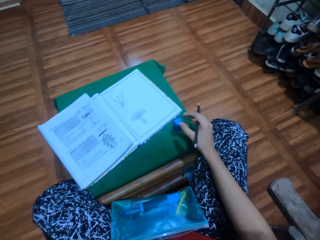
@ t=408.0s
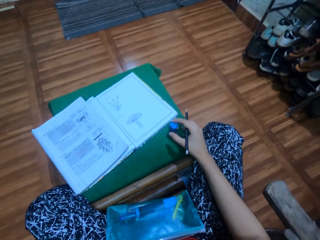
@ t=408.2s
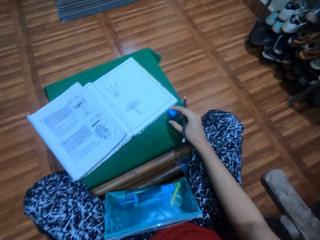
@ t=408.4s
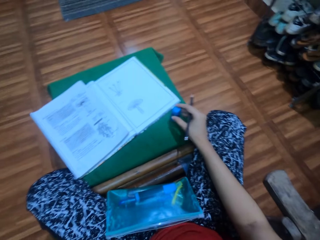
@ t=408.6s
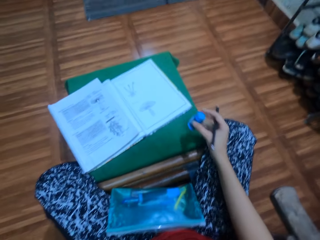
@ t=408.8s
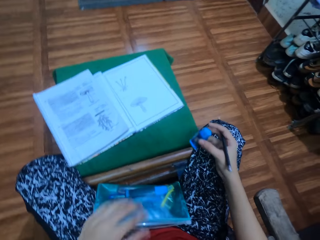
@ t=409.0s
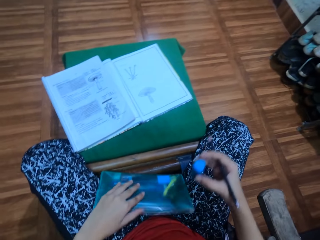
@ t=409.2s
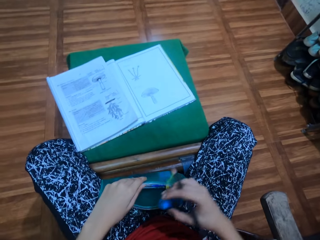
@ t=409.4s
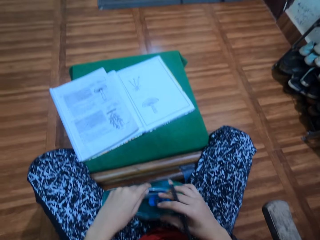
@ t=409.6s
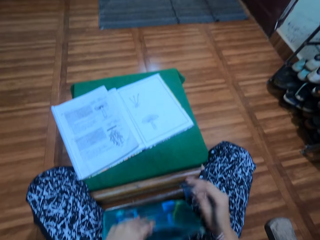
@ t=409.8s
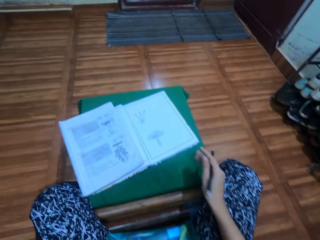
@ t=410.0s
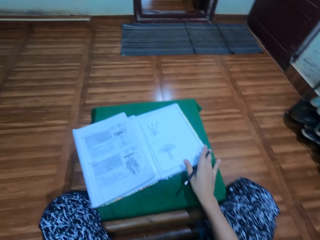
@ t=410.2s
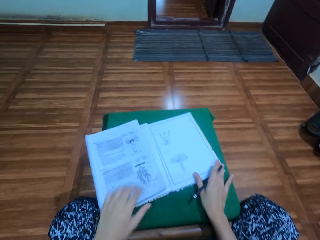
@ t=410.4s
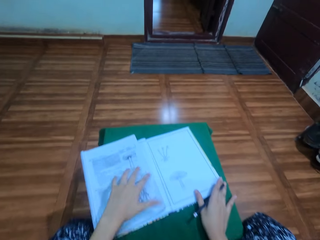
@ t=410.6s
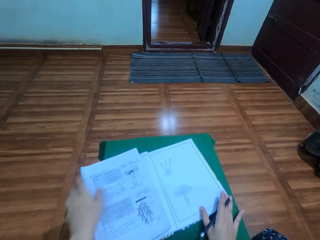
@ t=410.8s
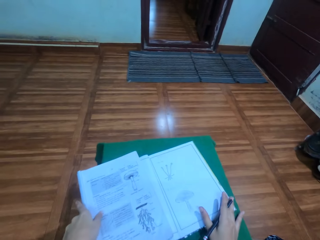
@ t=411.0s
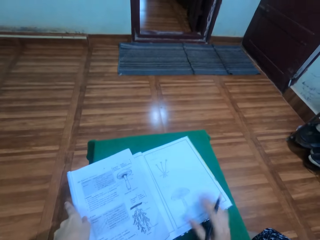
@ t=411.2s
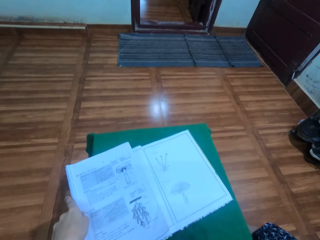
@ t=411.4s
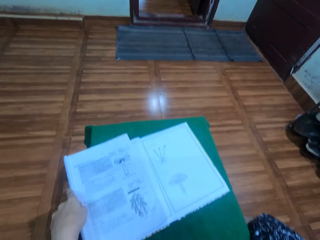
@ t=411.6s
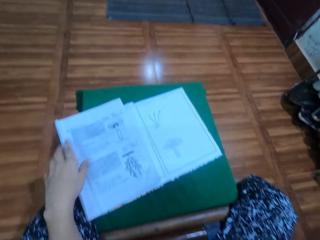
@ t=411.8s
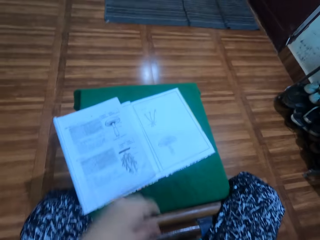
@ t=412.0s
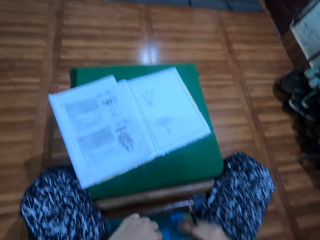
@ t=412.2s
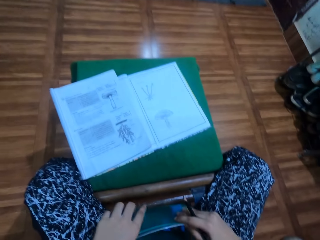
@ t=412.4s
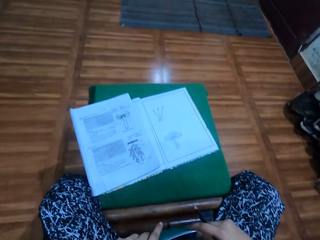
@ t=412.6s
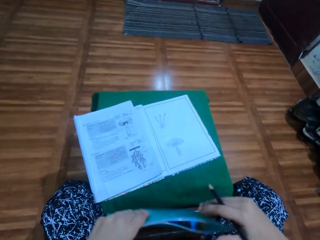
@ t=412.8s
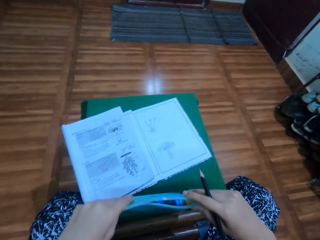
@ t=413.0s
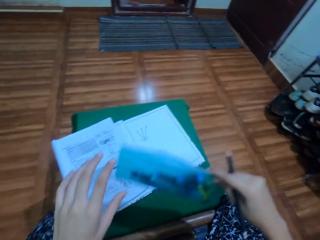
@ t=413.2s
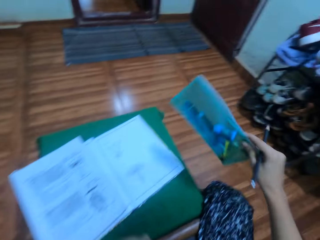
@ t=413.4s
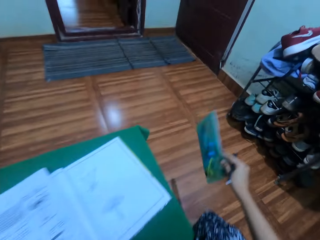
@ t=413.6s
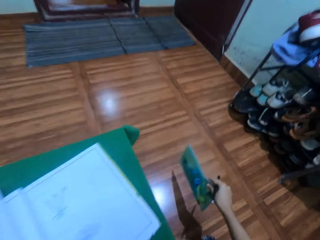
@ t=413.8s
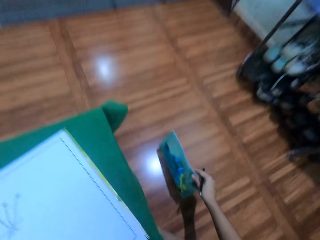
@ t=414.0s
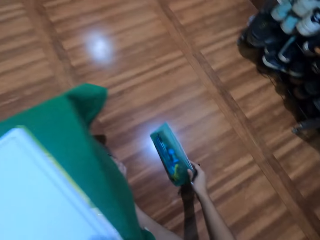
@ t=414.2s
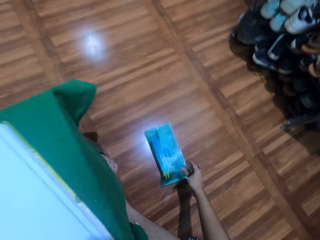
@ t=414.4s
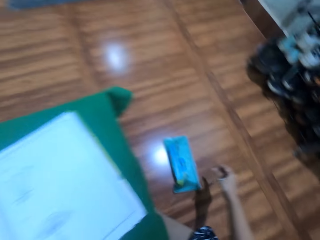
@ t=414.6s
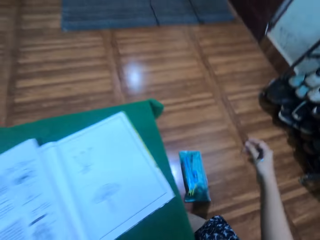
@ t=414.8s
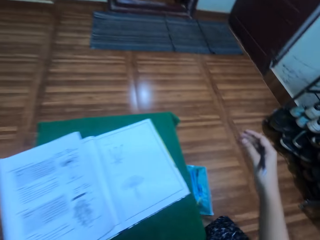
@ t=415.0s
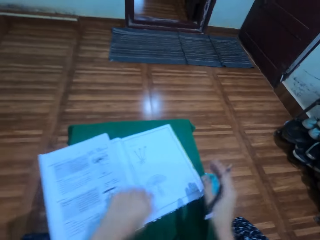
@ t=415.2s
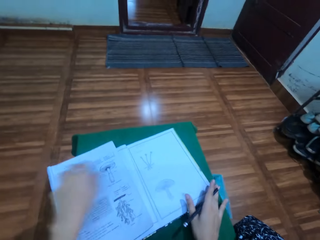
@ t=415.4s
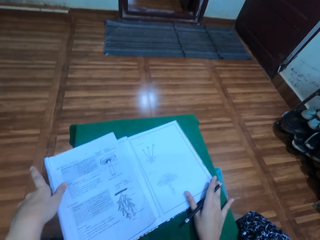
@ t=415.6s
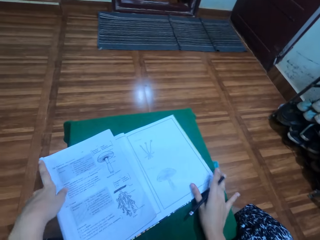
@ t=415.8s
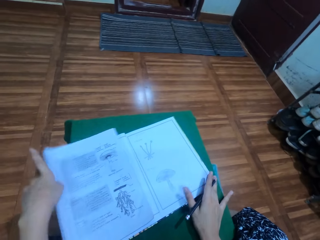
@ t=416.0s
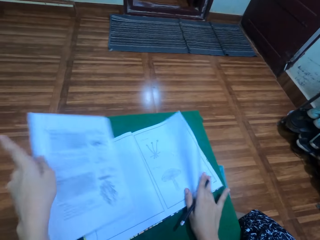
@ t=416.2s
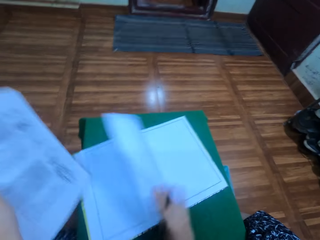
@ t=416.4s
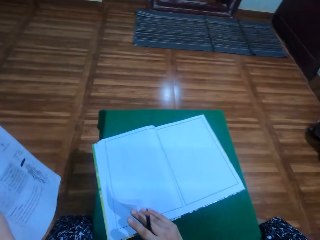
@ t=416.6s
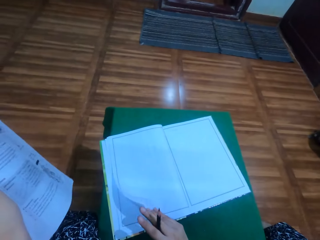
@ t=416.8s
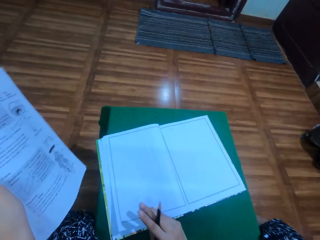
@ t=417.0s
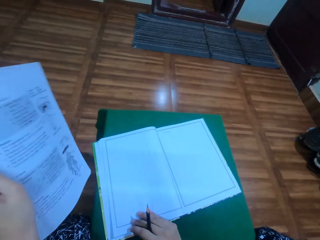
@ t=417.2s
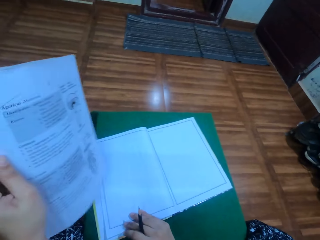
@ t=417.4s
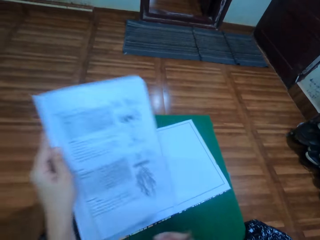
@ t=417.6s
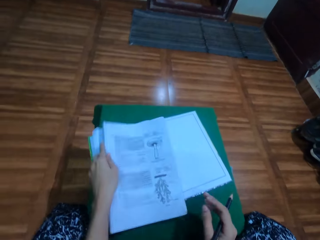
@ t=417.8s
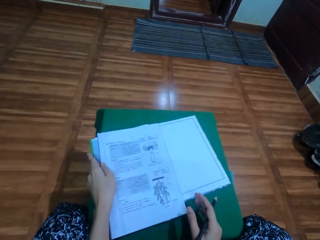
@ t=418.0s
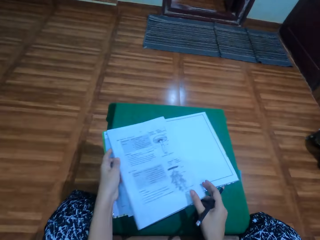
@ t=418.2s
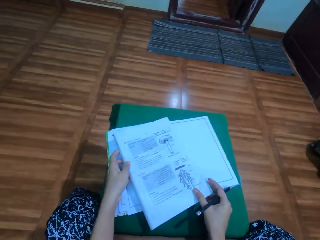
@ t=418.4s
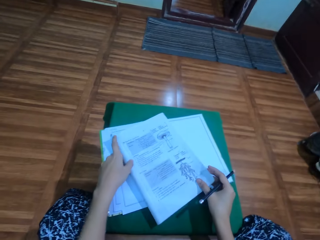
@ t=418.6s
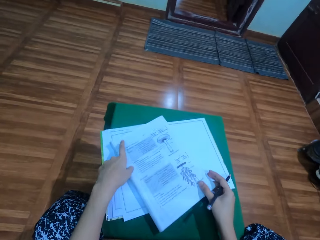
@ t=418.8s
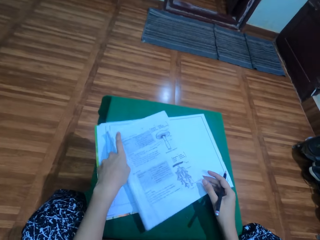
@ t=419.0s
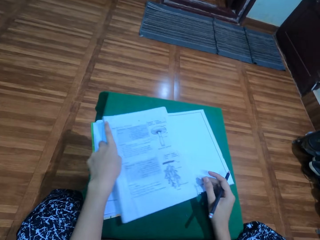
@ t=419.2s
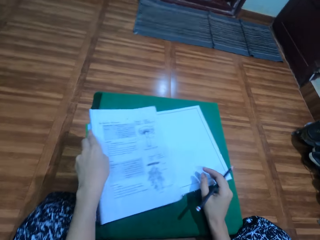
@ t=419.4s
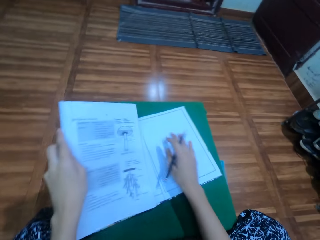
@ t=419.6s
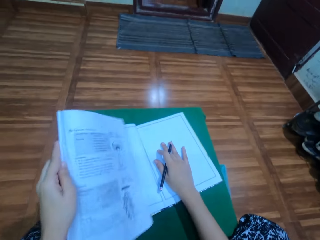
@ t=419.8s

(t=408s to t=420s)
The camera wearer picks up a rubber with the right hand. They put the rubber in a pencil case or pouch. They hold the book with both hands, pick up the pouch, and place the pouch on the floor. They flip a paper on the book. They lift the book. They put the paper on the book. They place the book on top of the other book.

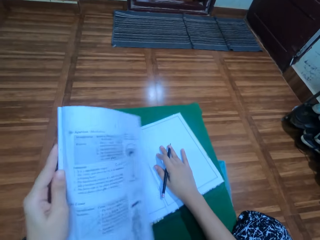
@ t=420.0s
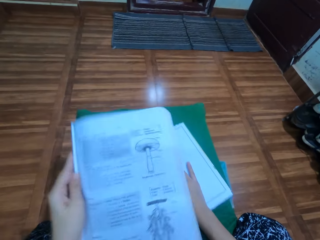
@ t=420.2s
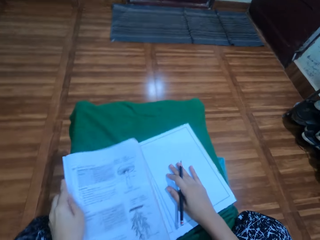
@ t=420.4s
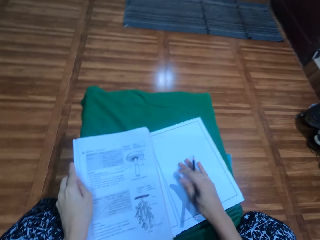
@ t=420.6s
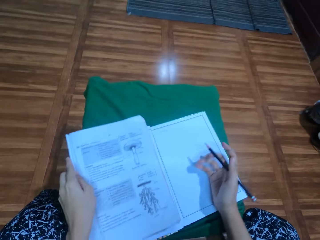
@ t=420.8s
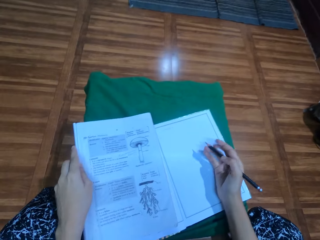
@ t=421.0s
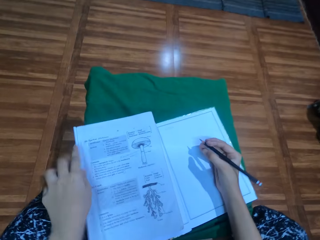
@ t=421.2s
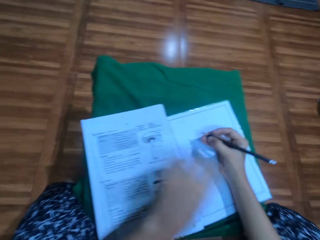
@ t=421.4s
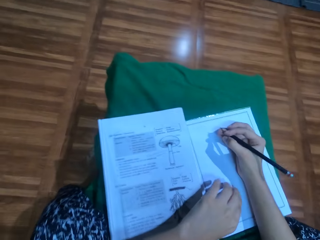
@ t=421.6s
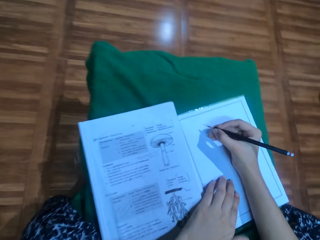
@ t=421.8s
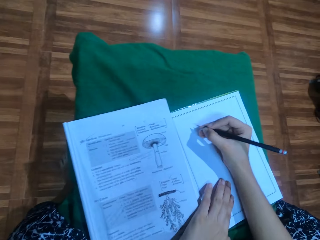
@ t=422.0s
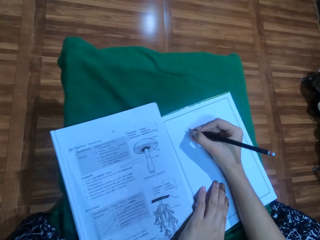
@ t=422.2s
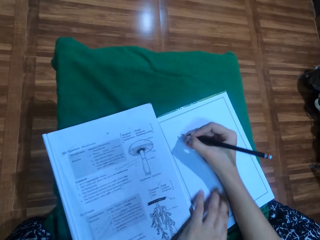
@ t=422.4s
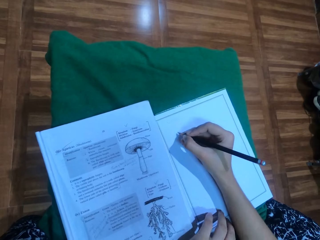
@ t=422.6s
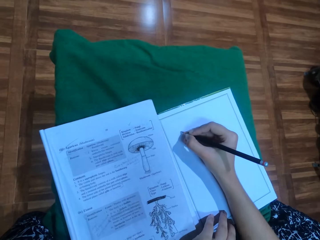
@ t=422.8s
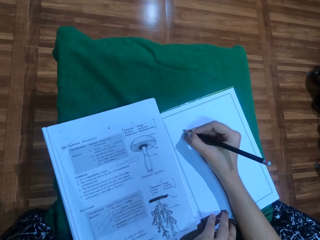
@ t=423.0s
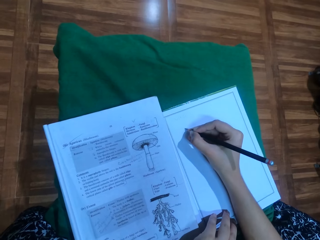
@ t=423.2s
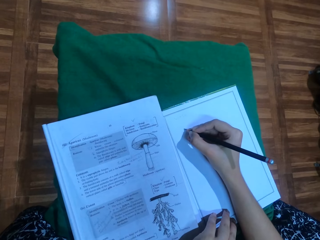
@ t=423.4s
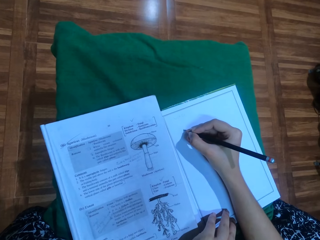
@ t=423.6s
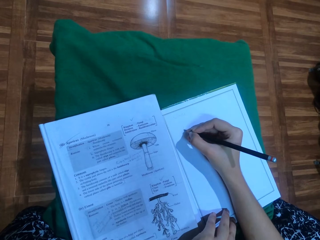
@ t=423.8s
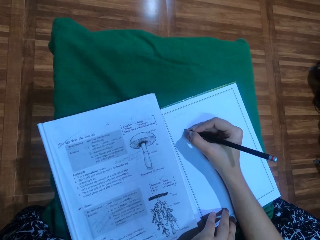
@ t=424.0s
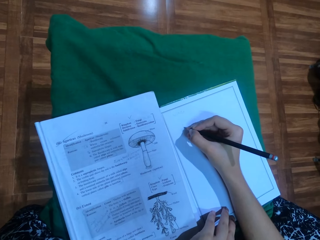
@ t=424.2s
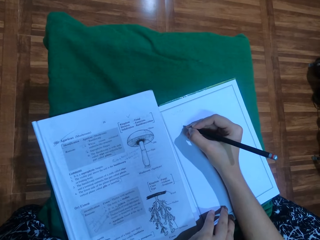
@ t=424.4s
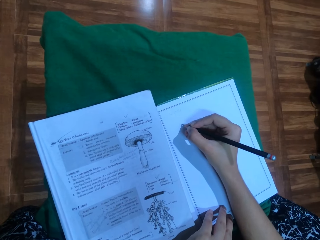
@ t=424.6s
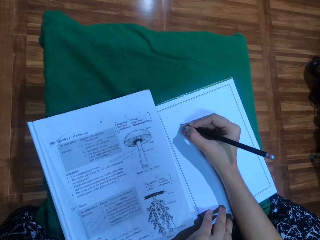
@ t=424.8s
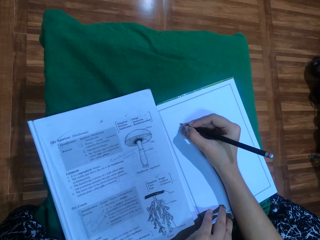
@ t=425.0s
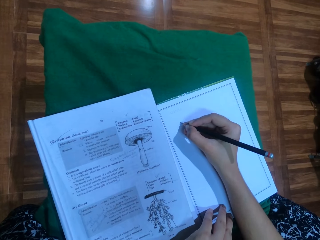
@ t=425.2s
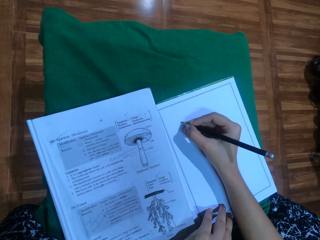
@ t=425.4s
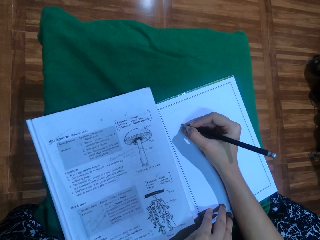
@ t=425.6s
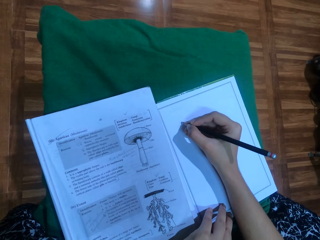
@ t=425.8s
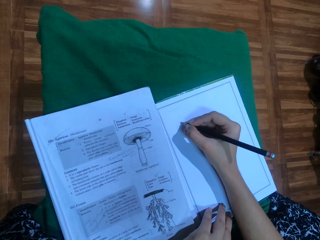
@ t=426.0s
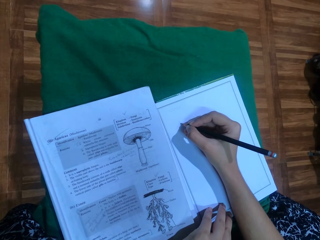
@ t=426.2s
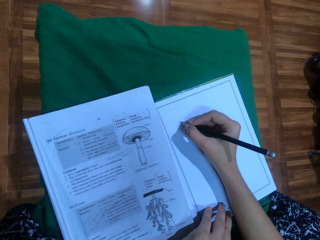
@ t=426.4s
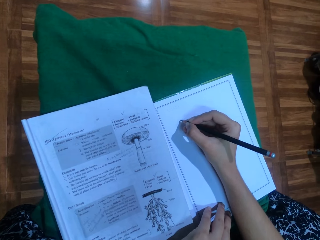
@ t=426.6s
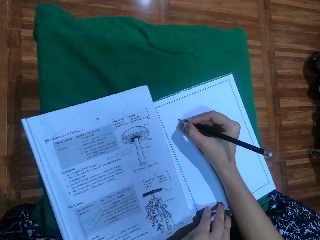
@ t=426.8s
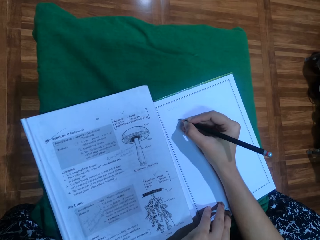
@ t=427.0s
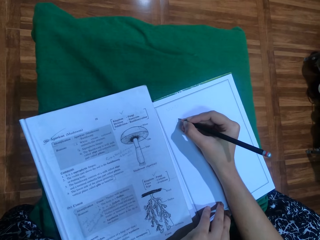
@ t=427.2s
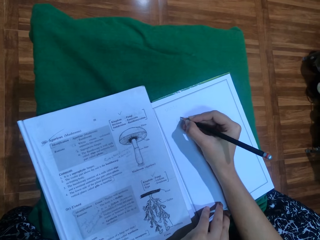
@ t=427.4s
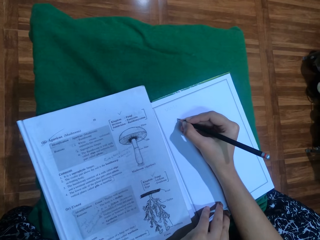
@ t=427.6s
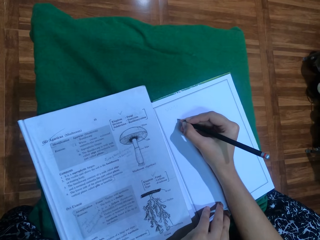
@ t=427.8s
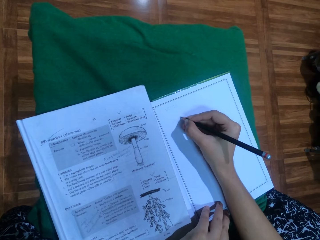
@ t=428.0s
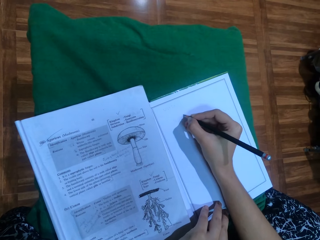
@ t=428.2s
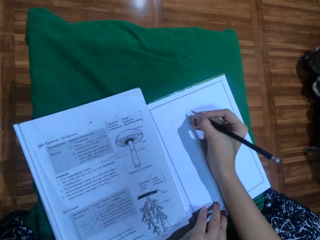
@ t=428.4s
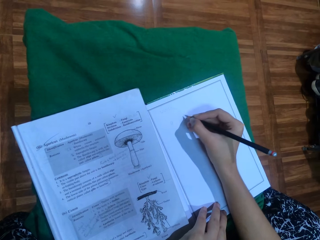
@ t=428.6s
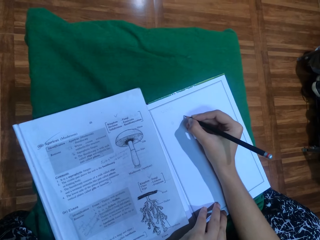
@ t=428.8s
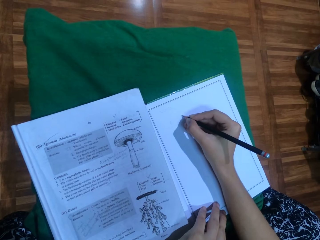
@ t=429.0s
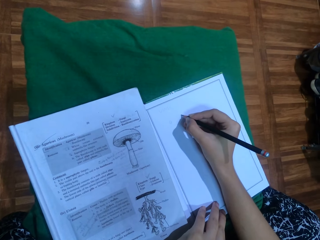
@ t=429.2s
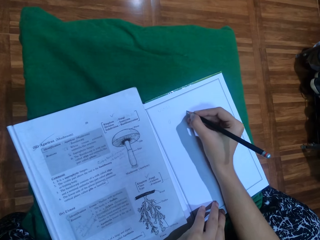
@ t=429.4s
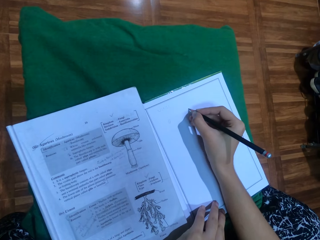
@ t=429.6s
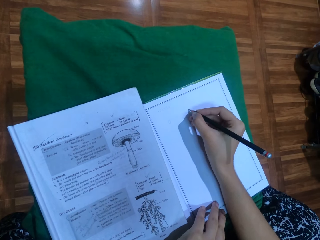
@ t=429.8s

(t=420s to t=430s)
The camera wearer moves the book downwards on the table. They draw on a drawing book with a pencil.
